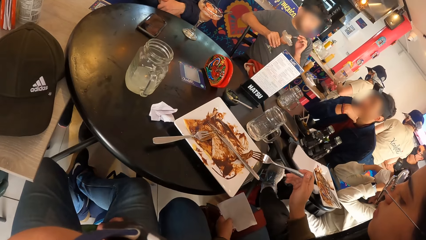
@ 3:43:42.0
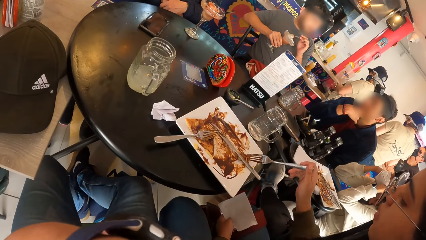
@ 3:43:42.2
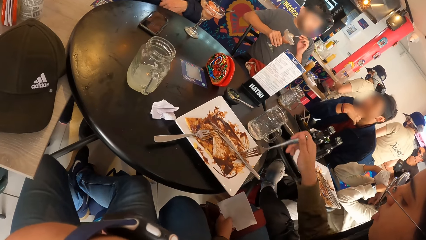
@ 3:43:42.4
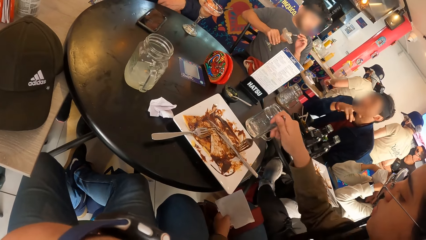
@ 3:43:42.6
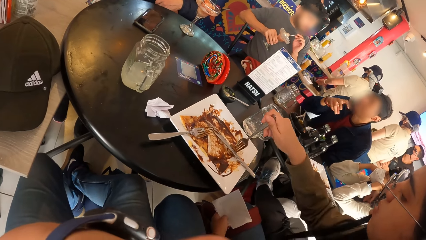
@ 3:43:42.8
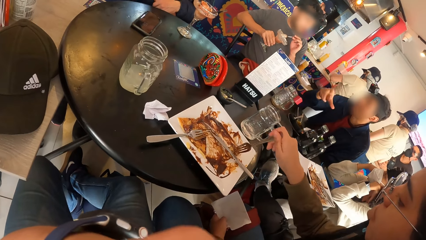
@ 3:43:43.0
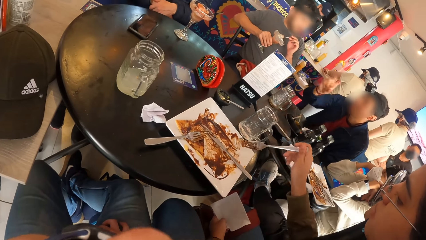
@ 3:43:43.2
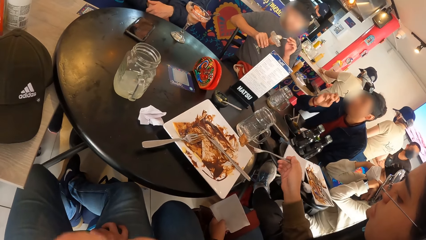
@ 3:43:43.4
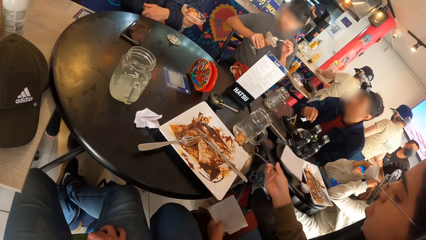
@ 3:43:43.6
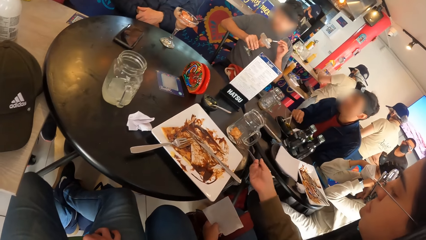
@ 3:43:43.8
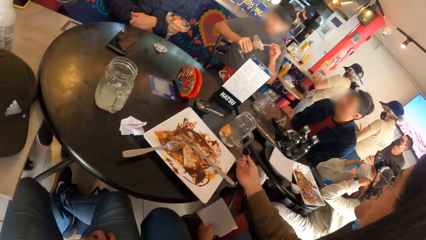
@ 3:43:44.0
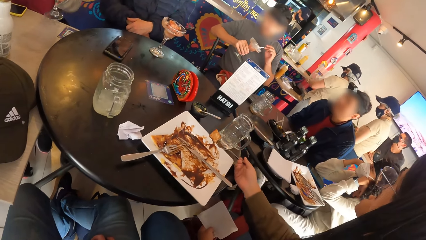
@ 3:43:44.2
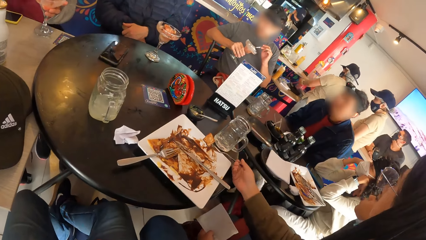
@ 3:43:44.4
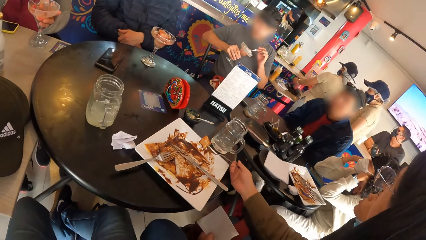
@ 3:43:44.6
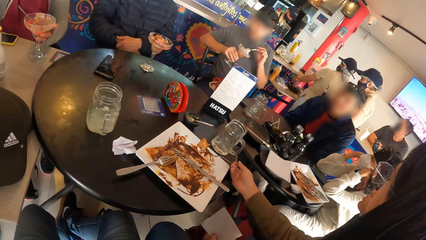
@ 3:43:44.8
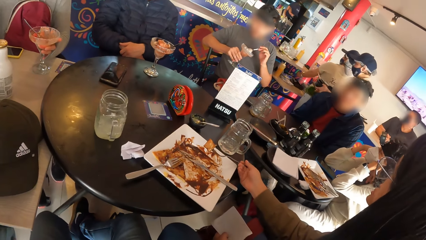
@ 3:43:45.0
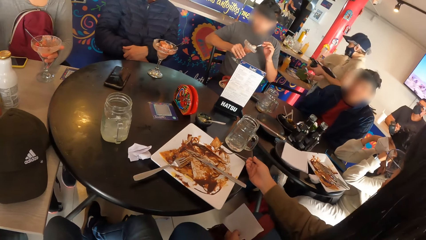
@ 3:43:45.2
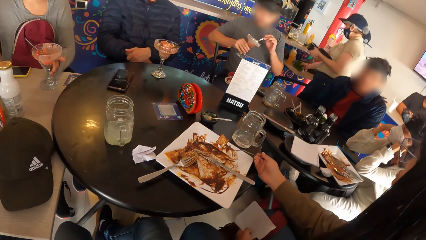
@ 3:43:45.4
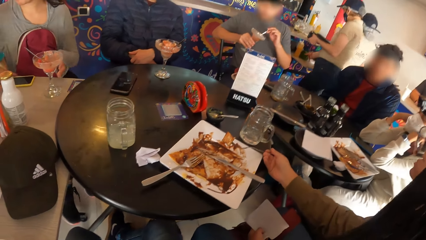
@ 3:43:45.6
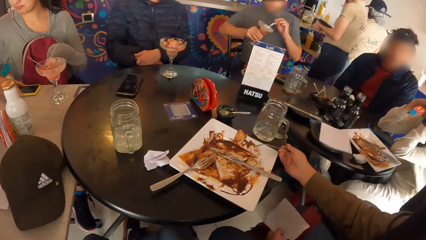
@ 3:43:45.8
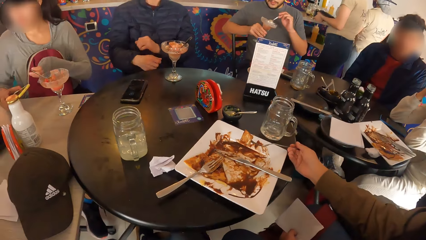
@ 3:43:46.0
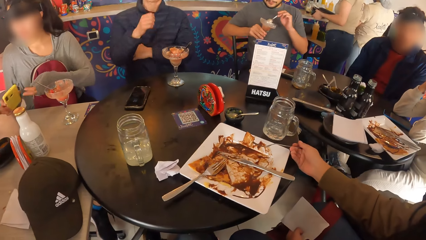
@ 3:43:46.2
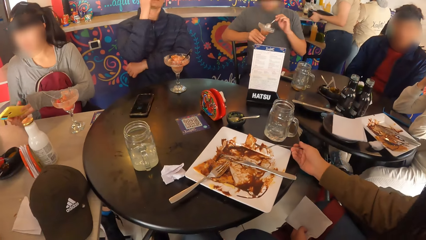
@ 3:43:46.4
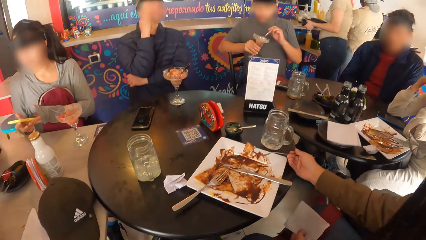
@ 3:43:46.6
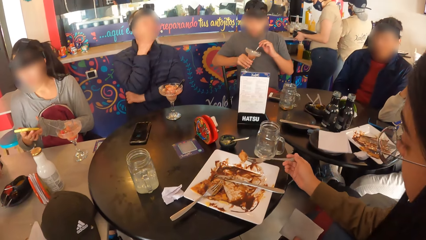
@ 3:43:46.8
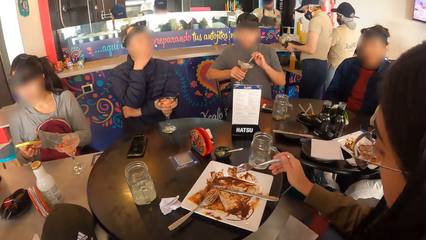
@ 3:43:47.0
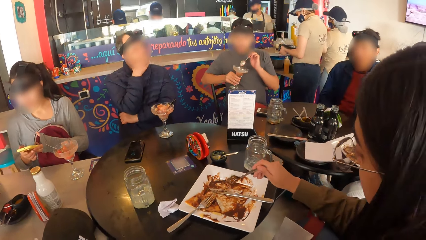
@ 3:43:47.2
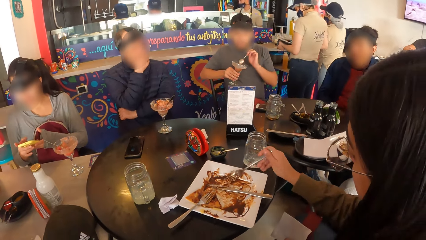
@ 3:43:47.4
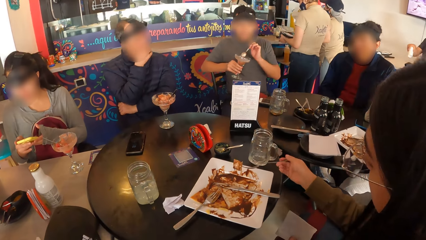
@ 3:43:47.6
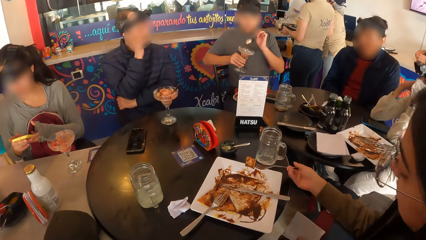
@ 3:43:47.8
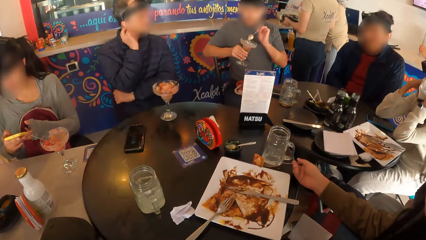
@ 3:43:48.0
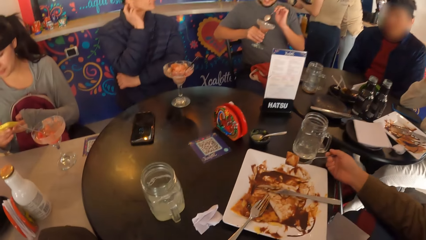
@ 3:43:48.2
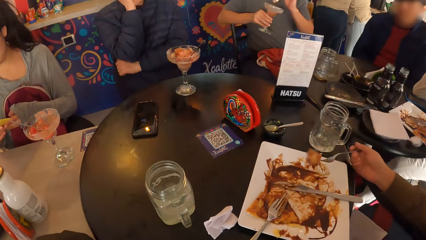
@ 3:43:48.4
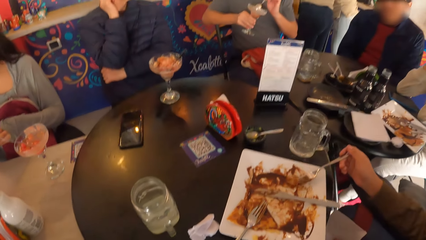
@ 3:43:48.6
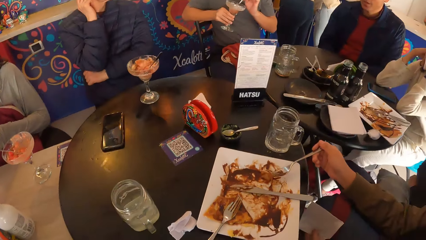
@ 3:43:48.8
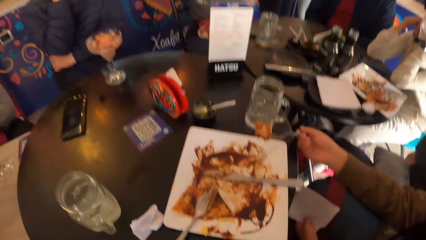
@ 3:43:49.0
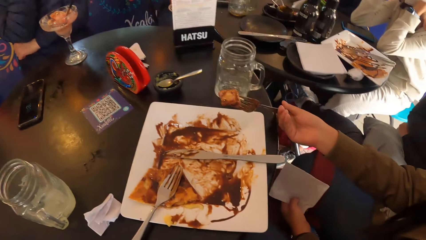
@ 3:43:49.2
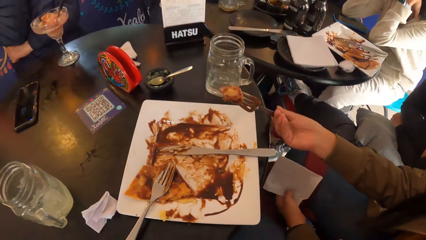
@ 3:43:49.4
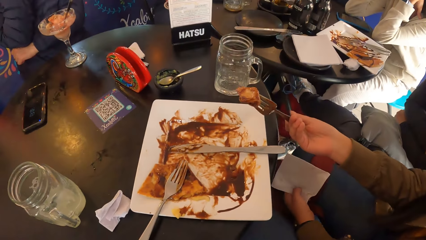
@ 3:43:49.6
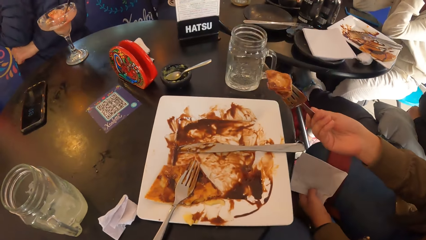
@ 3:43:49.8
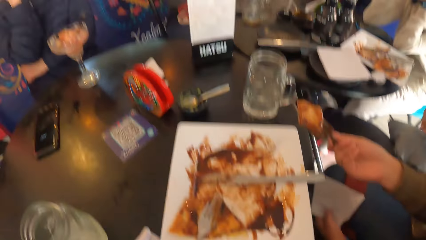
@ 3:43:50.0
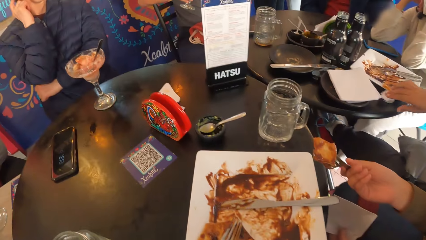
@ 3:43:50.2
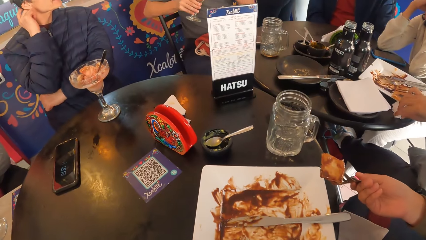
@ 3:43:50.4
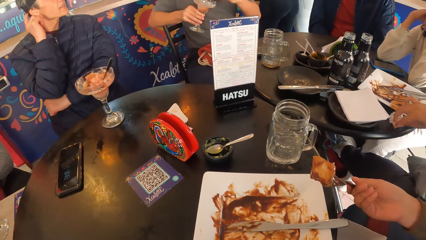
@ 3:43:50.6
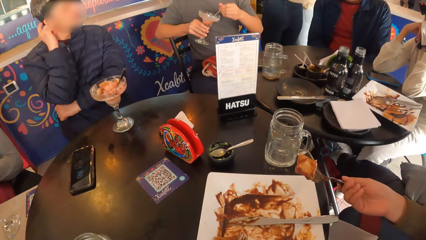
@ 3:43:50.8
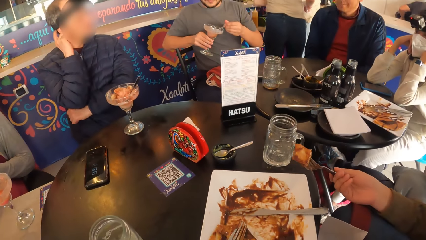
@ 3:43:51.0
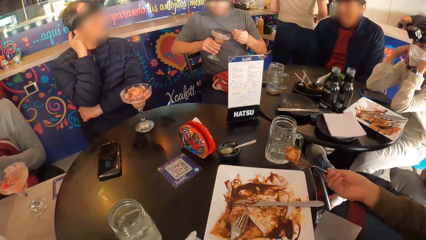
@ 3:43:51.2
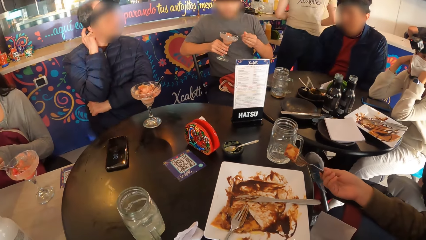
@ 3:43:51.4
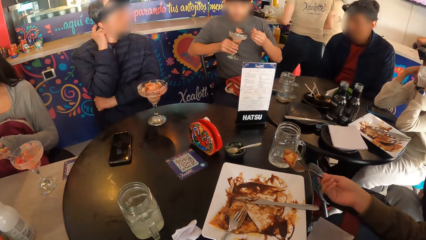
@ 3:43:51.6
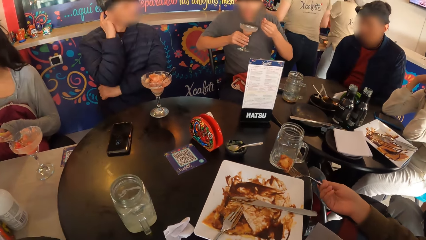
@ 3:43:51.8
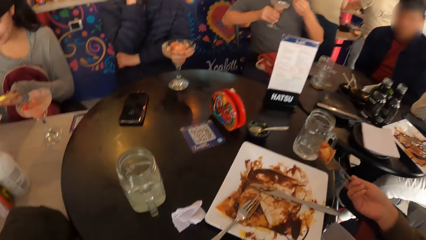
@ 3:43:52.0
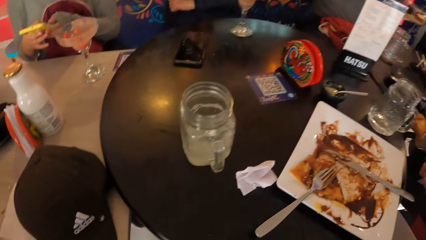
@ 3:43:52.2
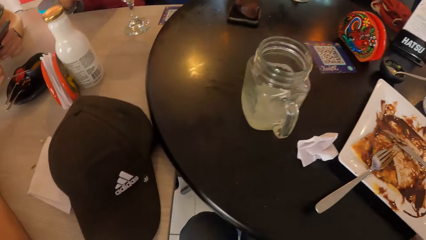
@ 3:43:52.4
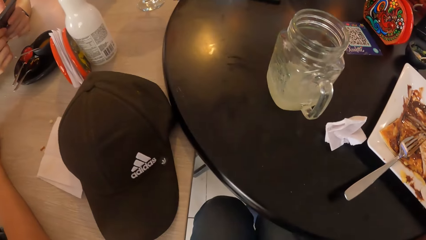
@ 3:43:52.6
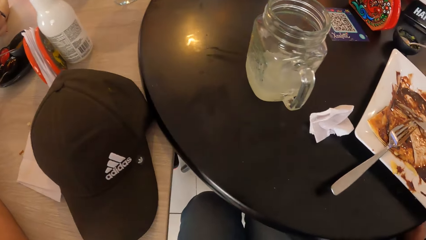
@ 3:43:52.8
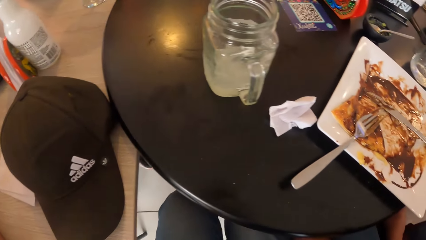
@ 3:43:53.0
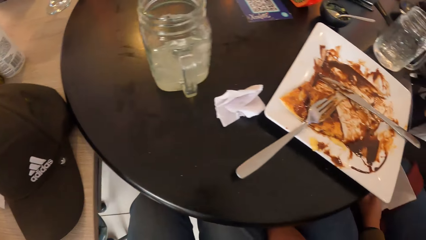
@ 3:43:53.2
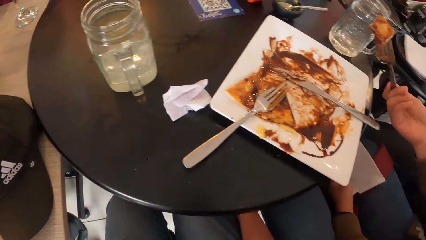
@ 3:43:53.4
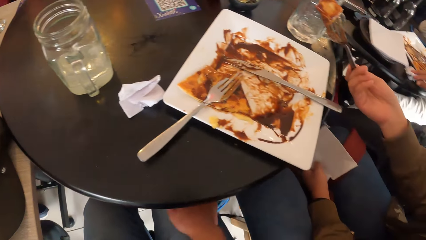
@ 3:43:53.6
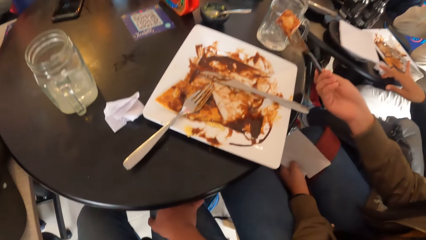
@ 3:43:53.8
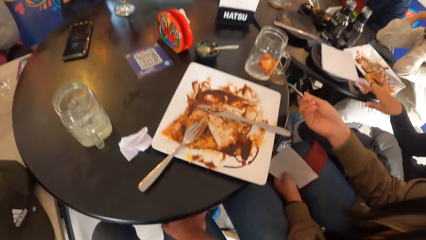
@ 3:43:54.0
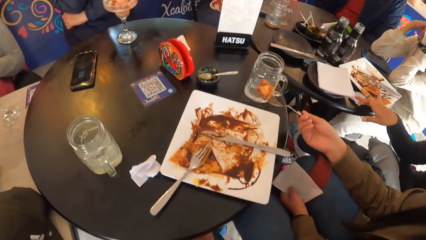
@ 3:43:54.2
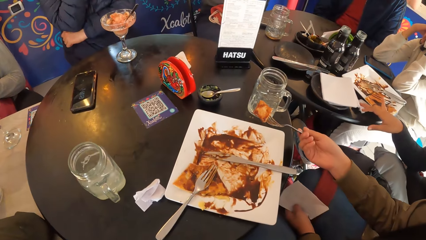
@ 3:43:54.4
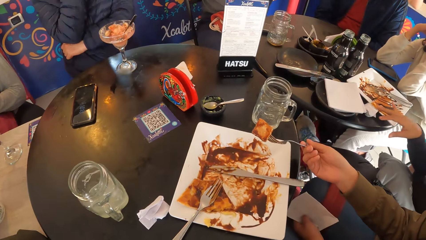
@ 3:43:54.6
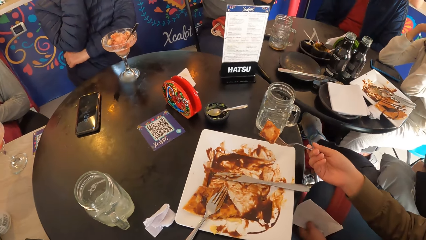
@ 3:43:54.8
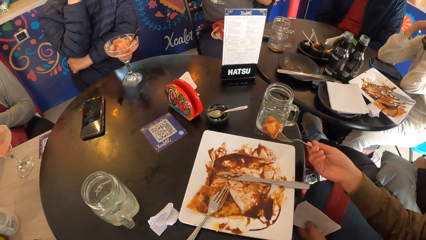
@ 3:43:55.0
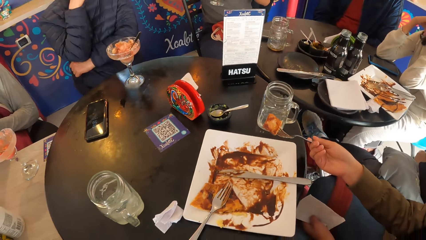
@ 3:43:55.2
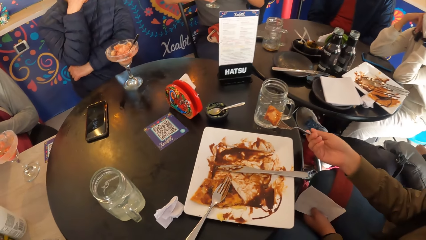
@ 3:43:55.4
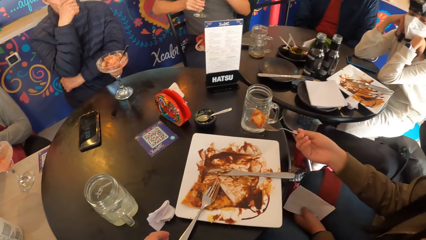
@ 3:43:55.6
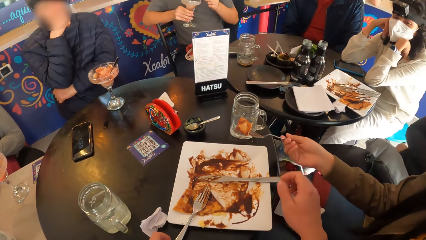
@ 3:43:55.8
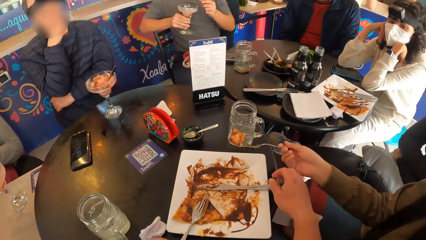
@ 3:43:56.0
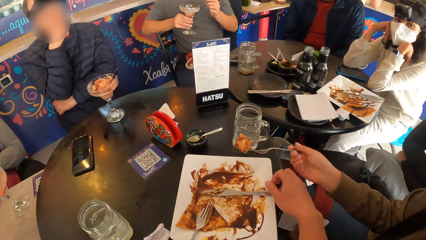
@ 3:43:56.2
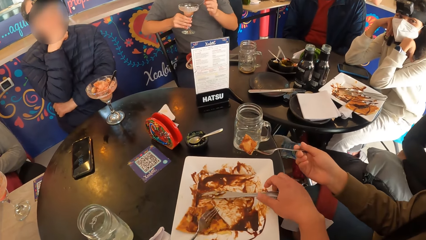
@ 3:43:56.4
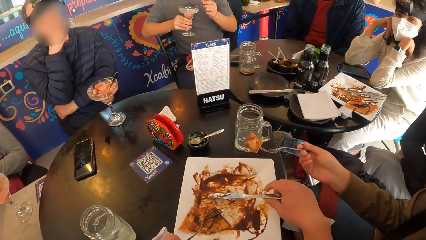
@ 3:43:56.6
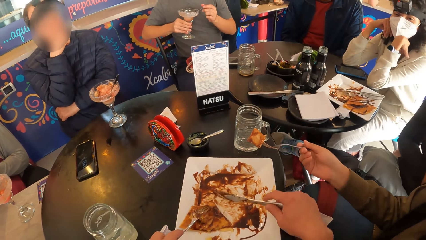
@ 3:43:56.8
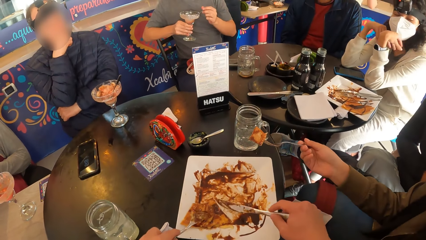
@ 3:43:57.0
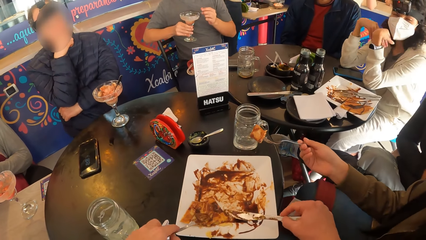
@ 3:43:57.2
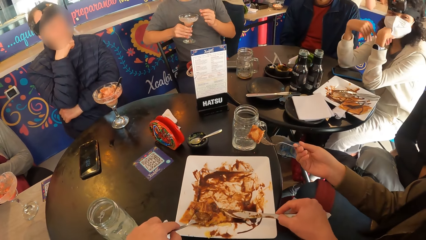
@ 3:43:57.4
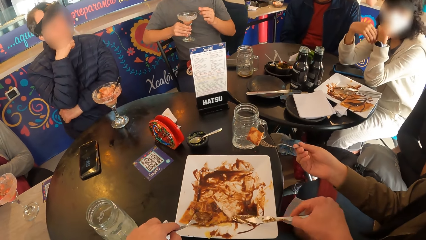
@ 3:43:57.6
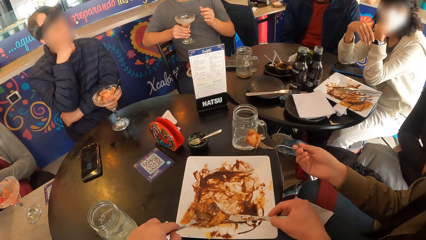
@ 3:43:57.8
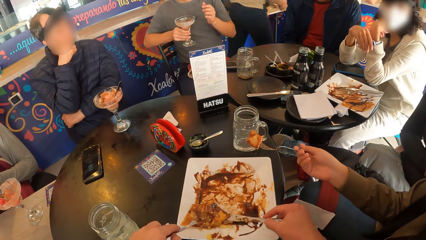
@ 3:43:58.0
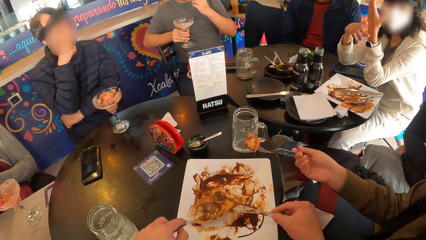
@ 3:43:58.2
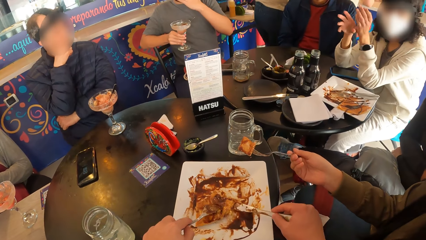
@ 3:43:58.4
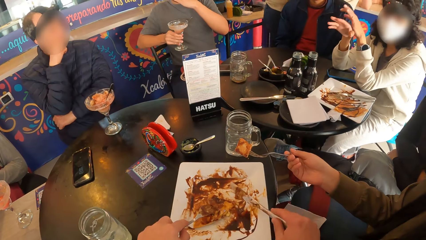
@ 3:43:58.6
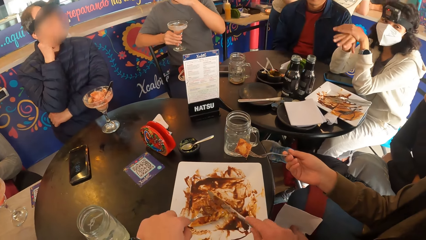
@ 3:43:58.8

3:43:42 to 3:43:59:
A woman drops the glass of ice-cream on the table with her left hand. The woman picks up a phone from the table with her right hand. The woman operates the phone with her right hand. The camera wearer picks up a knife on a plate.
